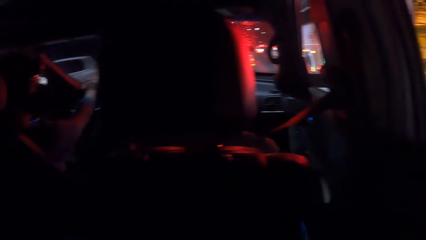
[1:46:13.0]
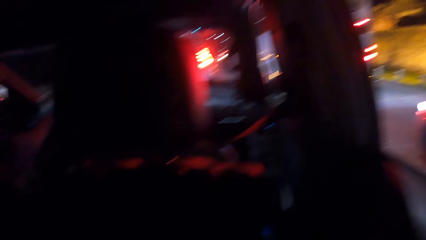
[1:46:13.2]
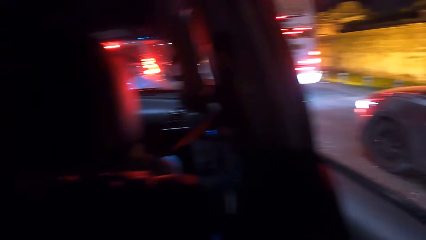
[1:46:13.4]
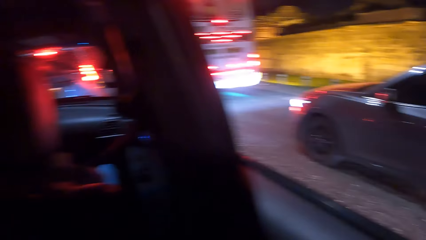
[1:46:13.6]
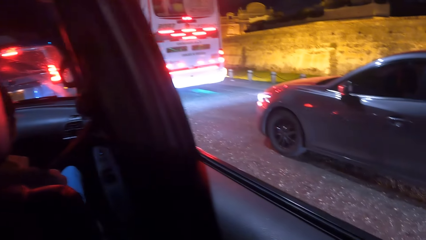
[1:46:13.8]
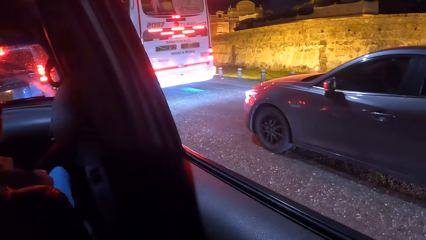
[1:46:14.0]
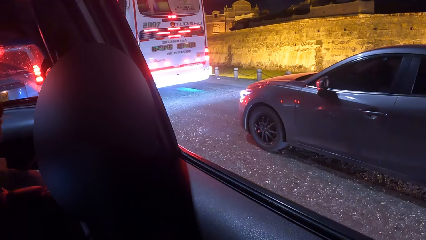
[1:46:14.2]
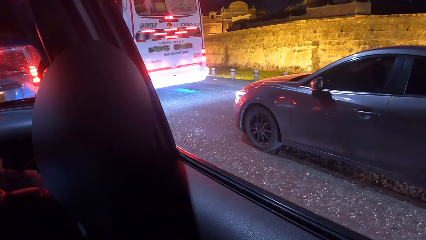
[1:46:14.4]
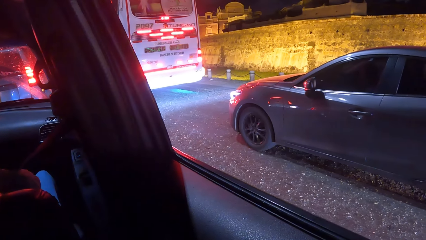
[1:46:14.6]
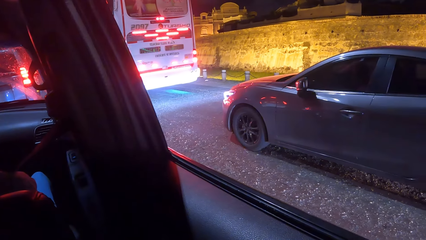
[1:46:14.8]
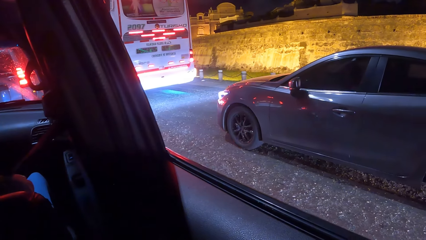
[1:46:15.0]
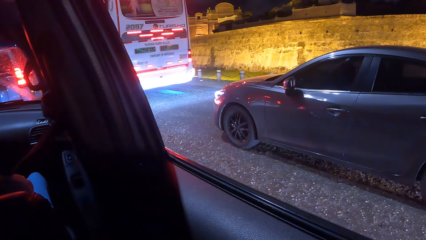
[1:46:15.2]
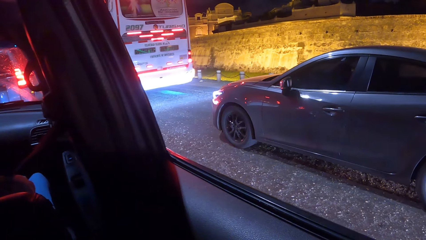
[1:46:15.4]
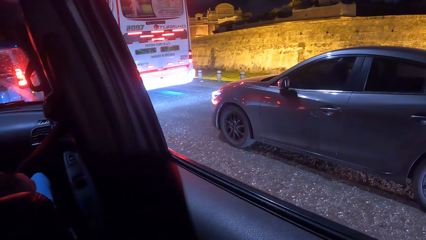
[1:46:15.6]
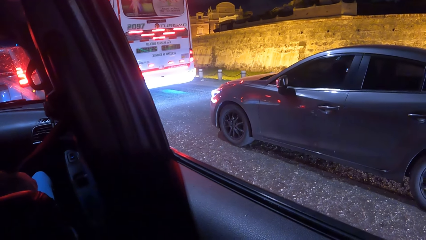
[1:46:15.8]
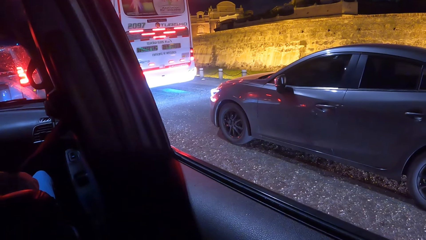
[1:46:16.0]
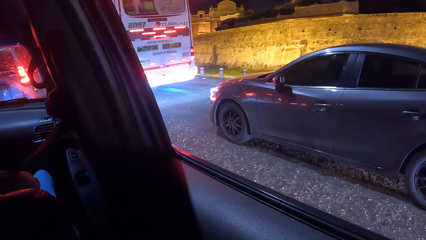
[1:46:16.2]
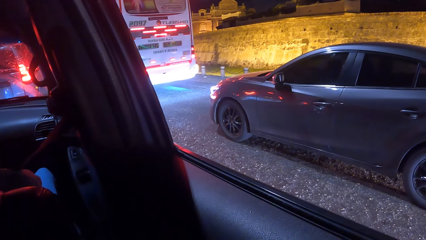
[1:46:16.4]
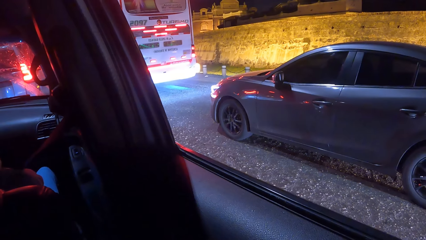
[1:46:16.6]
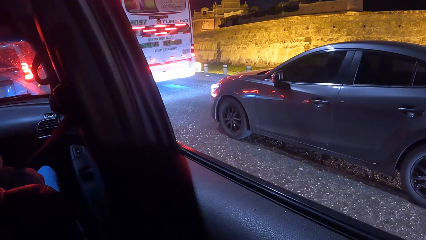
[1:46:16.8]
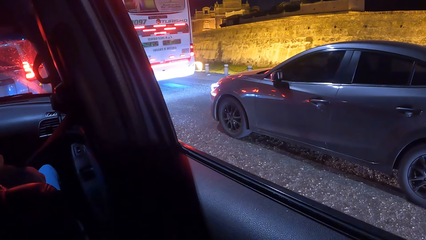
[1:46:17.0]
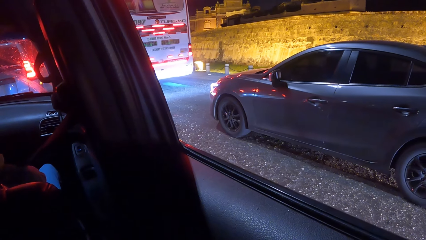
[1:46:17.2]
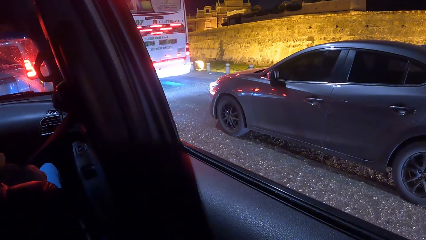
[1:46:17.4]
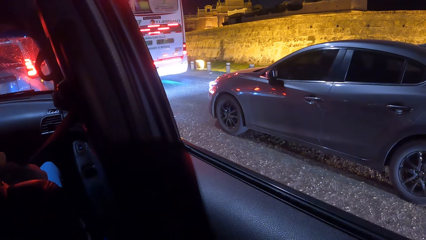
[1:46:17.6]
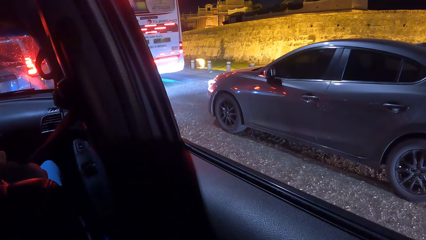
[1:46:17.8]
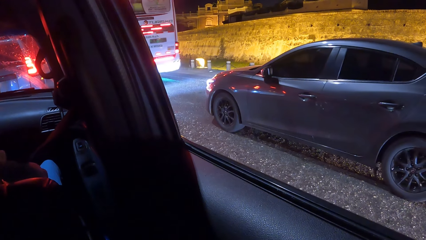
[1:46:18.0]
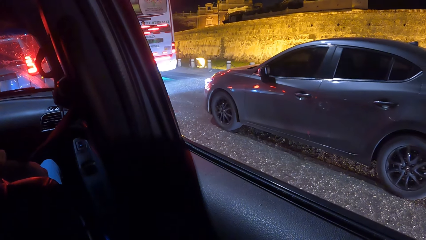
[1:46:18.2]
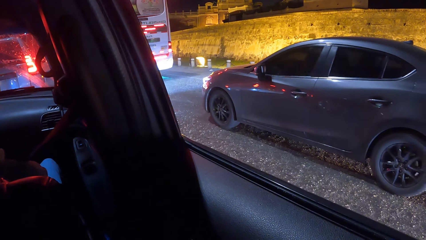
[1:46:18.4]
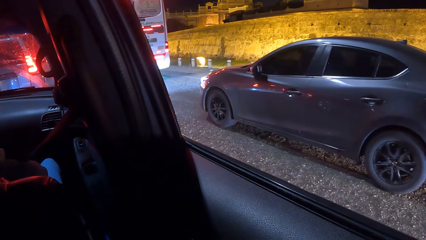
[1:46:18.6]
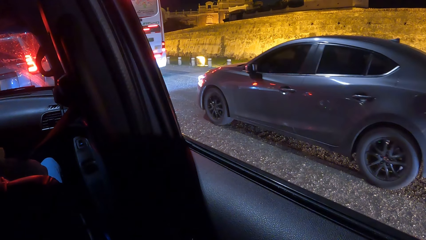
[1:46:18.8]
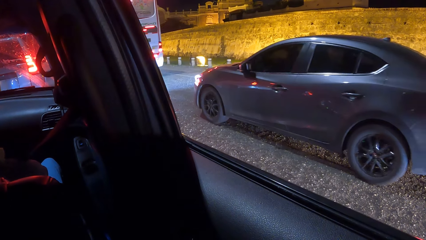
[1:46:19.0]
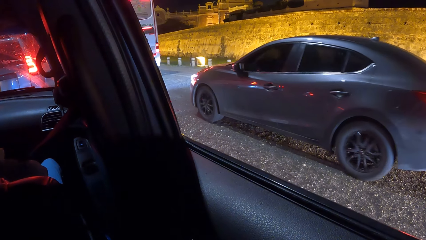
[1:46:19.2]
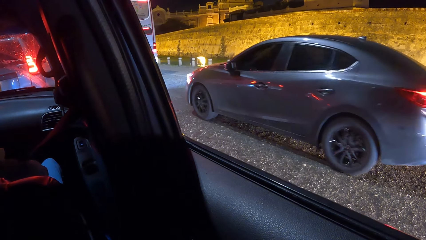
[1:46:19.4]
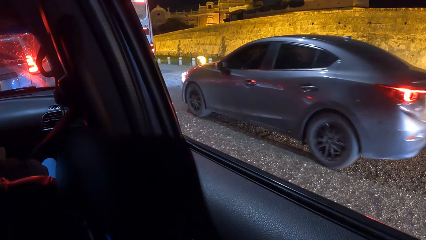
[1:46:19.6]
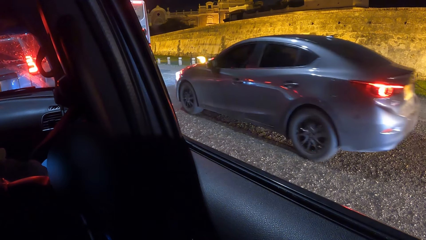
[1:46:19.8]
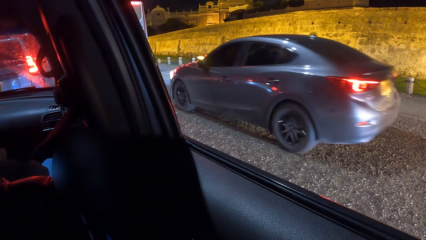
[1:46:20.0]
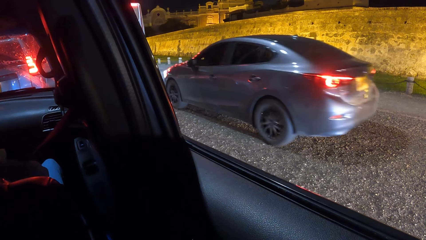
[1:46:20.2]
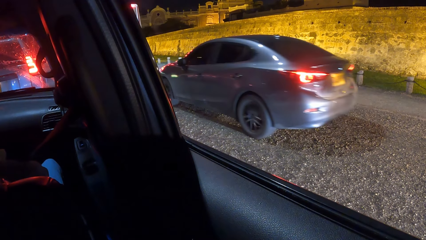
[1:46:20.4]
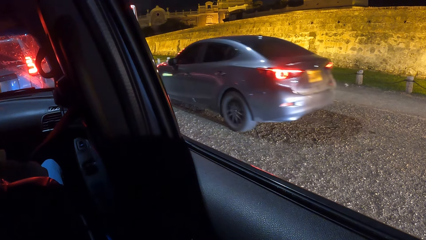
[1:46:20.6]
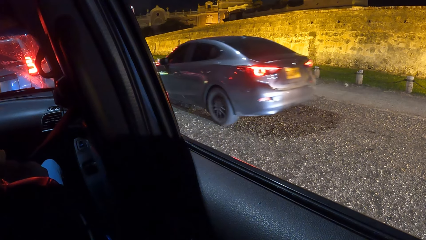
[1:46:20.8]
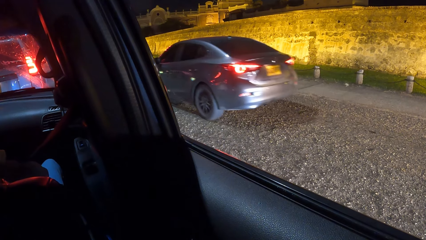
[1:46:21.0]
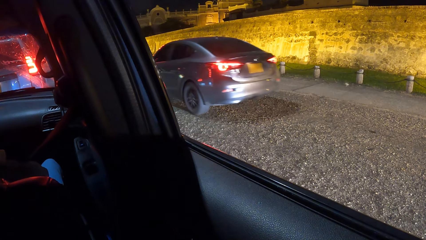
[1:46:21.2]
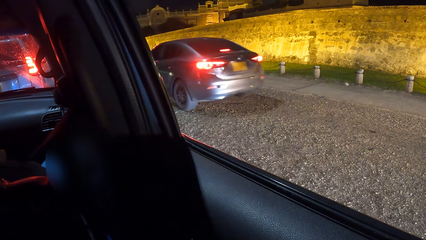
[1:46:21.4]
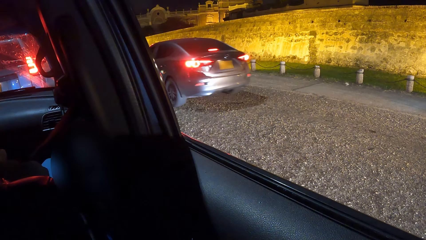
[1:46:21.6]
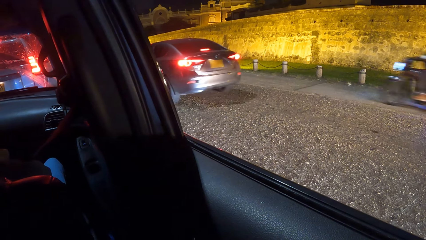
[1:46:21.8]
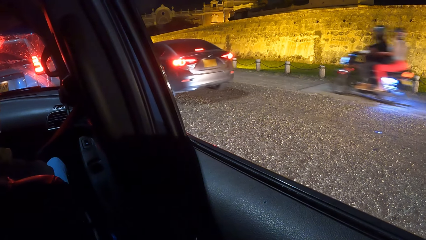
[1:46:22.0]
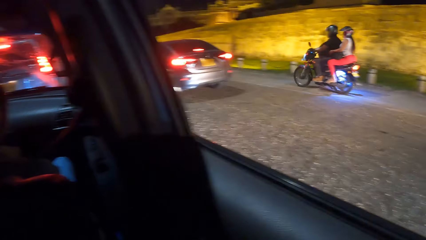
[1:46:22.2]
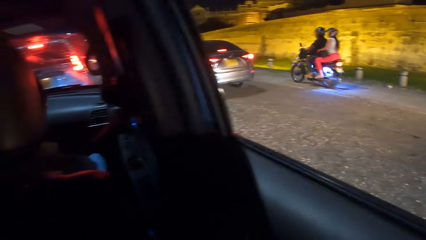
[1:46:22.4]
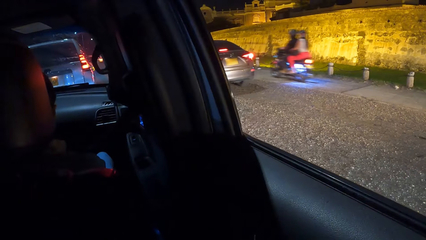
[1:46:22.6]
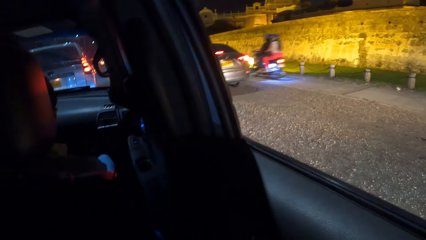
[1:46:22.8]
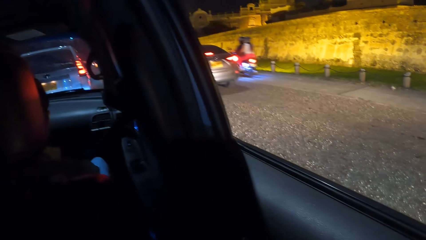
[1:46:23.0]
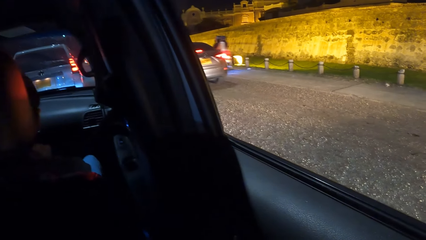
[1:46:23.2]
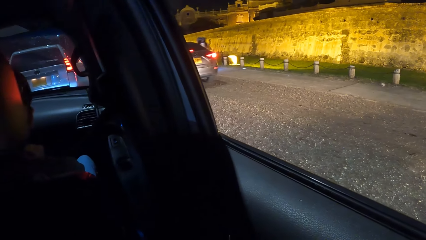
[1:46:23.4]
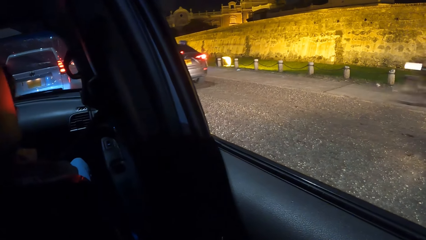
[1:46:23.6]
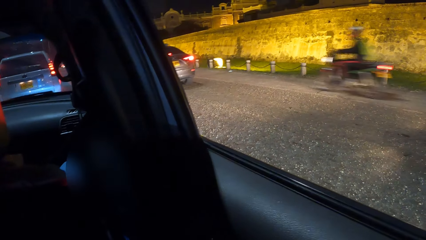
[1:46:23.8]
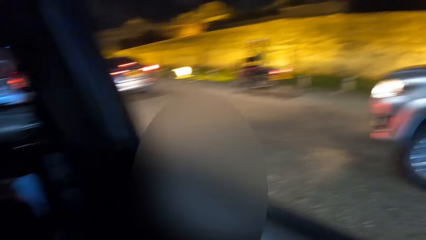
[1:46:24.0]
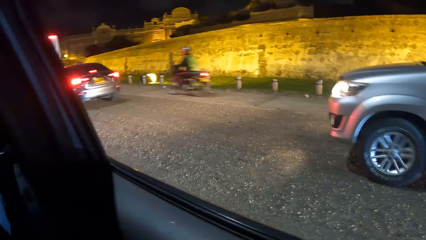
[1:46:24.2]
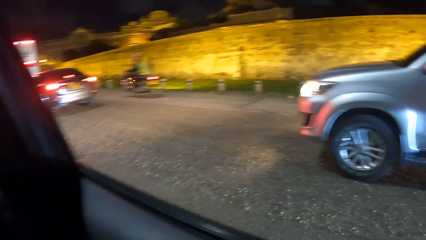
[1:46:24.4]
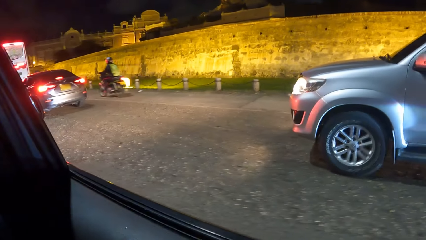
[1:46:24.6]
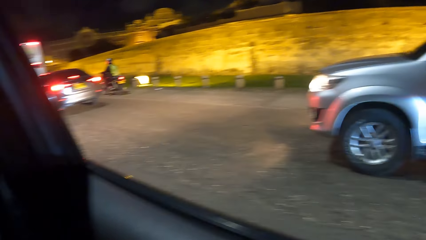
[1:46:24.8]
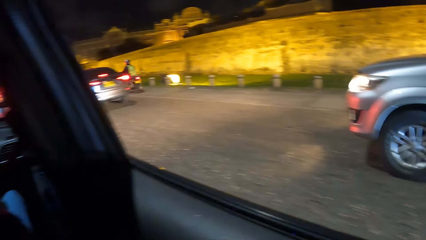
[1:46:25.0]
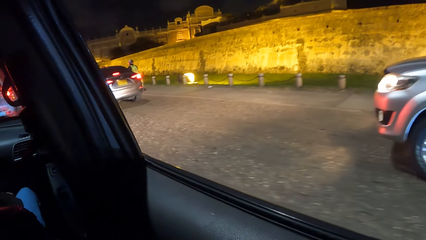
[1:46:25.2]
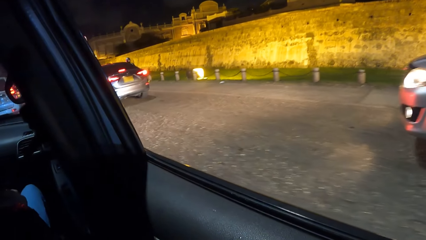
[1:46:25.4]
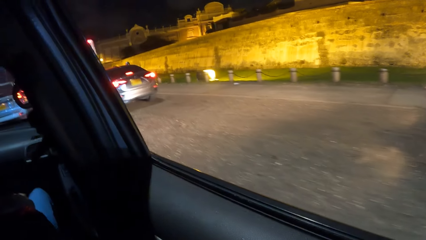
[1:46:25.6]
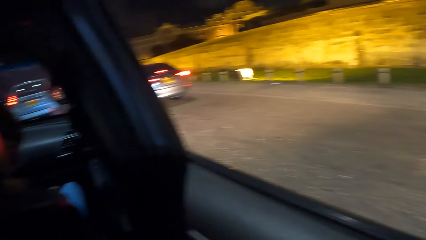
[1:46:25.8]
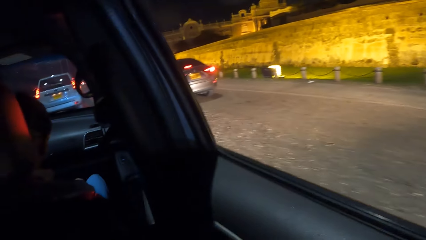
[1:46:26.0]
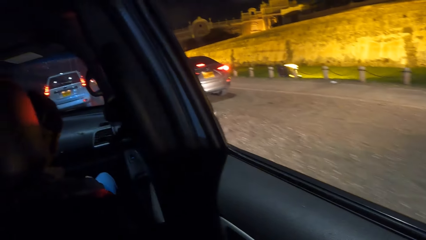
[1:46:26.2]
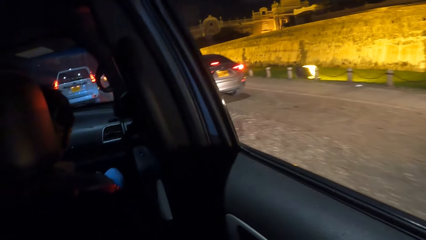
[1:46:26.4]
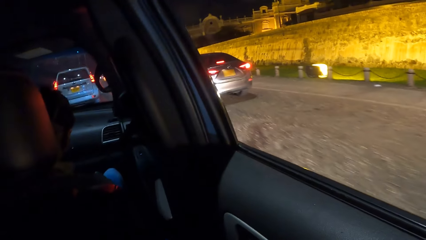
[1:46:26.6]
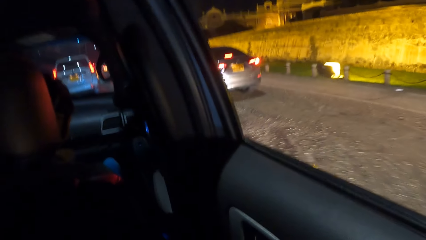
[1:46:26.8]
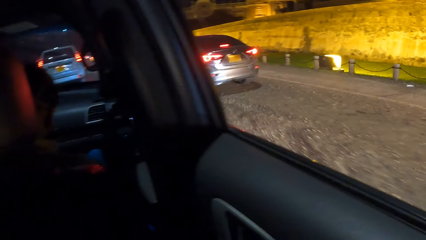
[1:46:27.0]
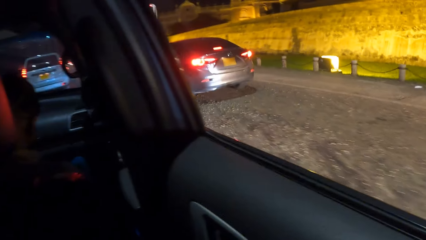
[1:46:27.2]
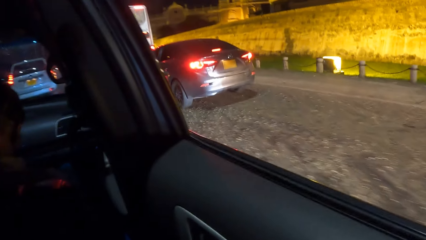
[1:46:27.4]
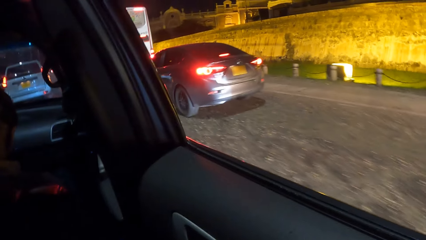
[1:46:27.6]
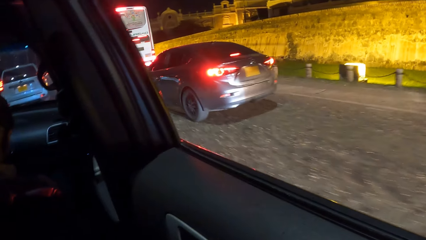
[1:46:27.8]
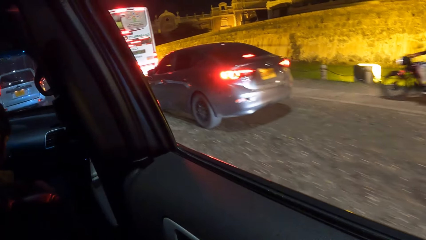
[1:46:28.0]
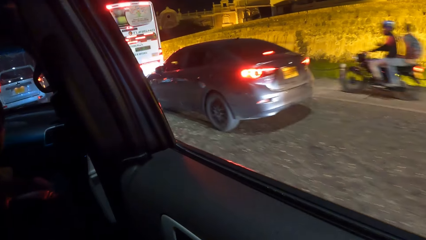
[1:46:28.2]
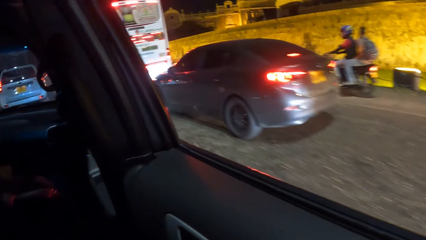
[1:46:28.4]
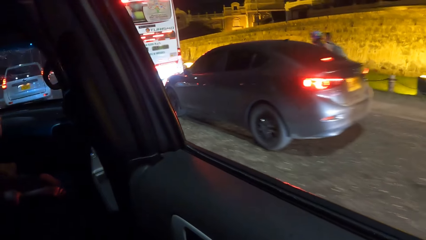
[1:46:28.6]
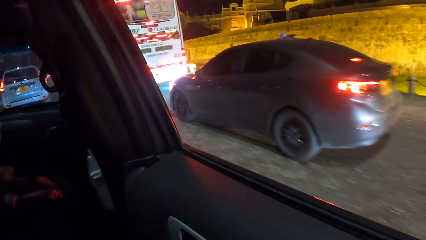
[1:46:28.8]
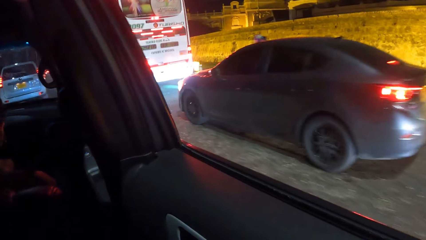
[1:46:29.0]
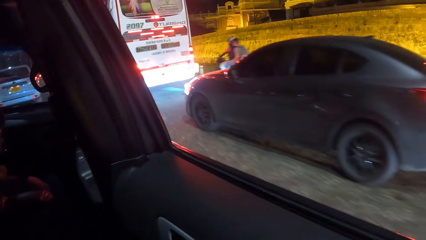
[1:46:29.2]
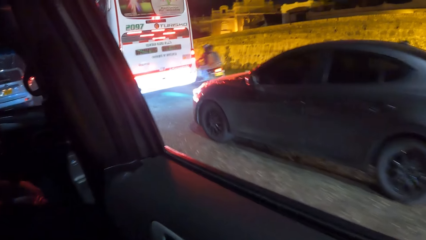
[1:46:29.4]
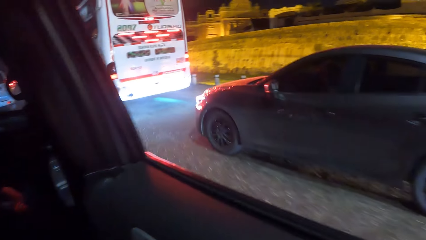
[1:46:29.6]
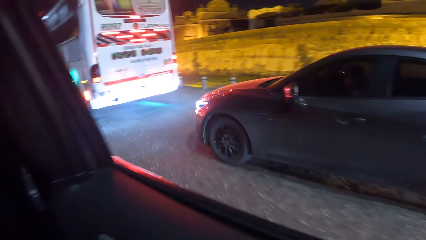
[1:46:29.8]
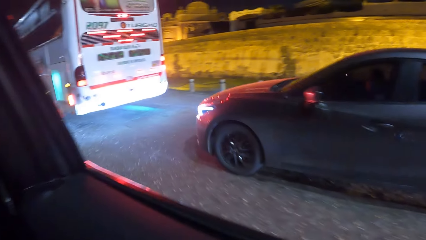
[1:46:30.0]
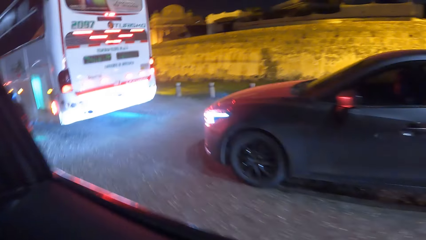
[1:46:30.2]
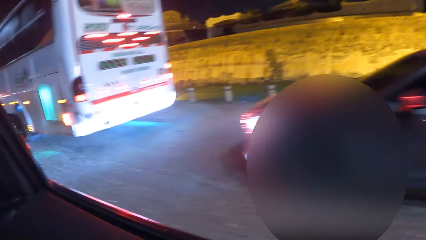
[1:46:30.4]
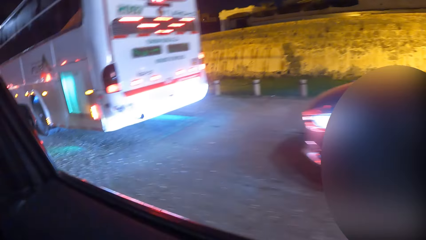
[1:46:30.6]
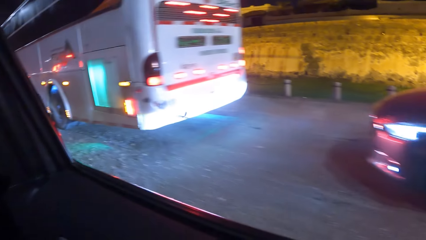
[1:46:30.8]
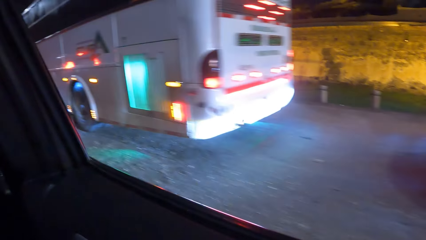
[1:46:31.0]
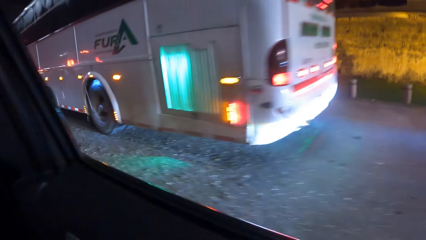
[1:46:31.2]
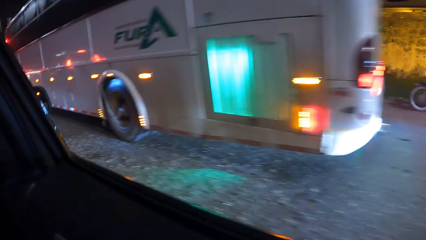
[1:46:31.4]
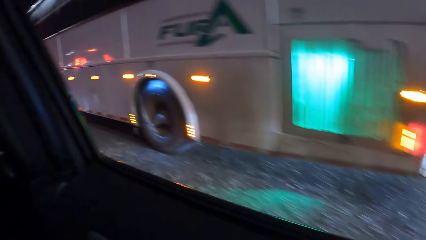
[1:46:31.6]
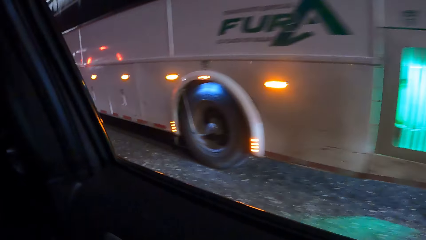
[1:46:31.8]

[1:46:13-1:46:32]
The camera wearer looks through the car window. A person drives the car.
